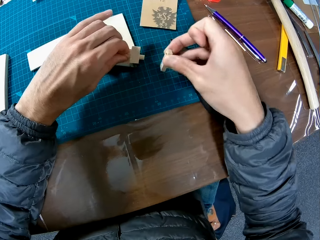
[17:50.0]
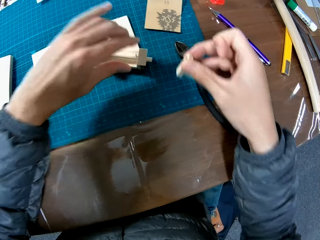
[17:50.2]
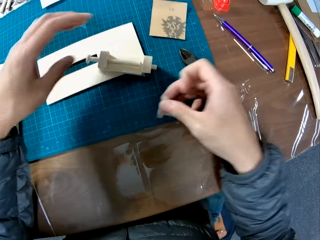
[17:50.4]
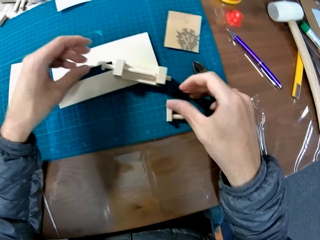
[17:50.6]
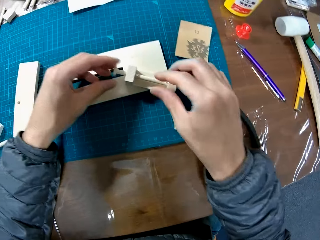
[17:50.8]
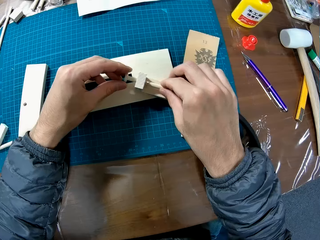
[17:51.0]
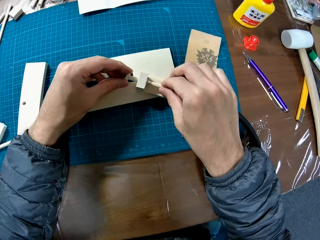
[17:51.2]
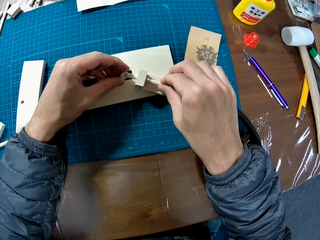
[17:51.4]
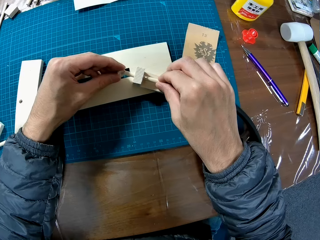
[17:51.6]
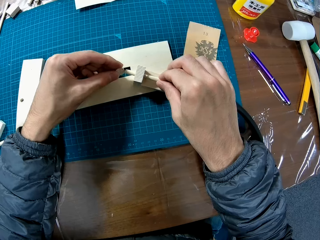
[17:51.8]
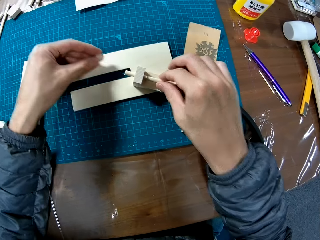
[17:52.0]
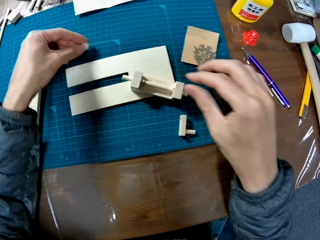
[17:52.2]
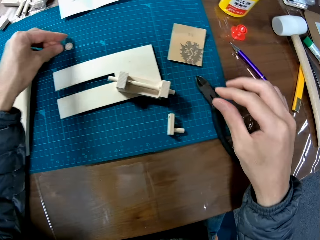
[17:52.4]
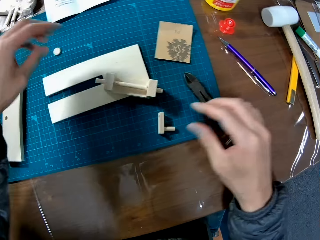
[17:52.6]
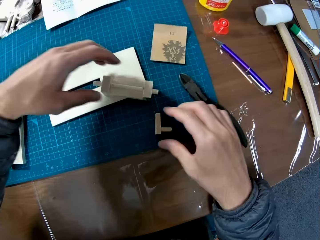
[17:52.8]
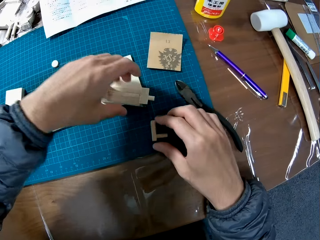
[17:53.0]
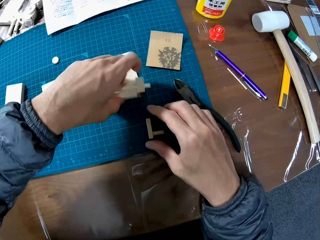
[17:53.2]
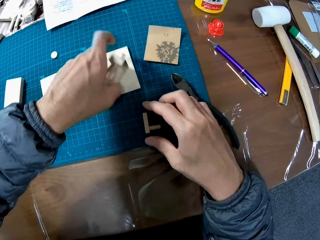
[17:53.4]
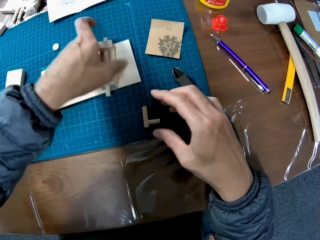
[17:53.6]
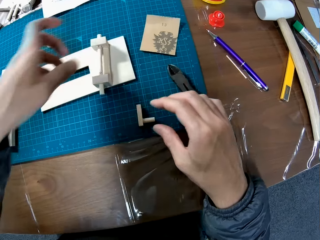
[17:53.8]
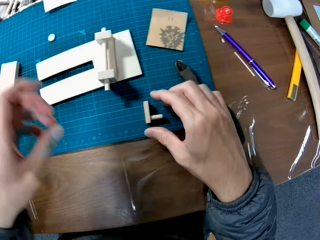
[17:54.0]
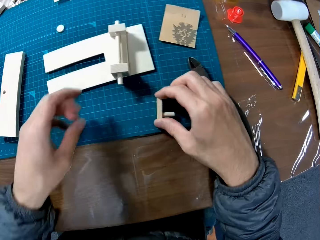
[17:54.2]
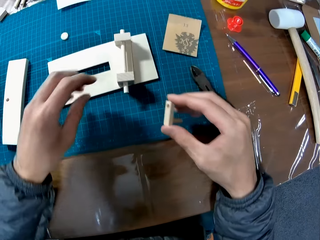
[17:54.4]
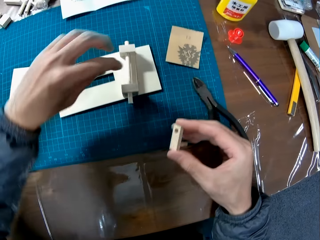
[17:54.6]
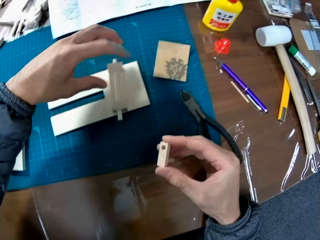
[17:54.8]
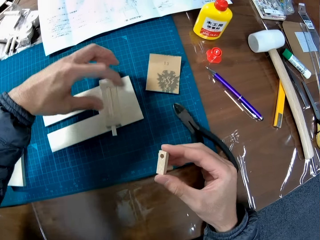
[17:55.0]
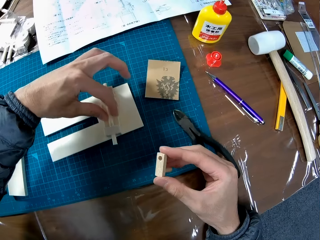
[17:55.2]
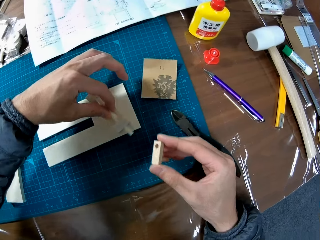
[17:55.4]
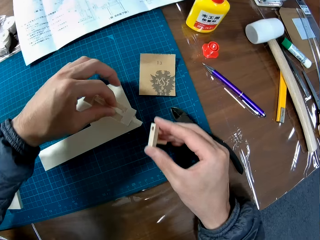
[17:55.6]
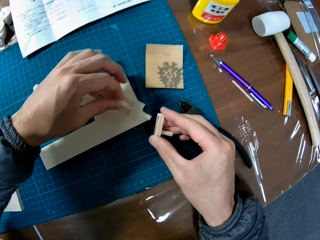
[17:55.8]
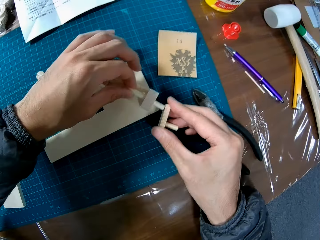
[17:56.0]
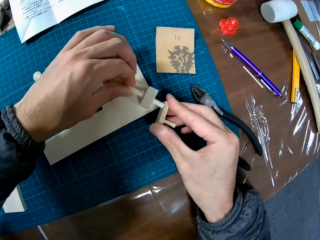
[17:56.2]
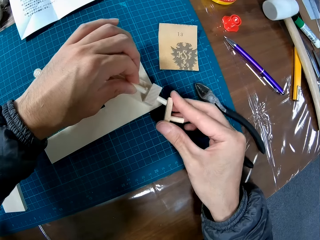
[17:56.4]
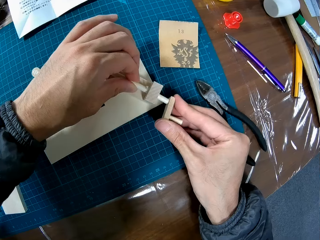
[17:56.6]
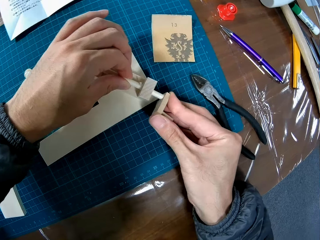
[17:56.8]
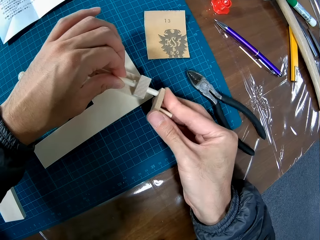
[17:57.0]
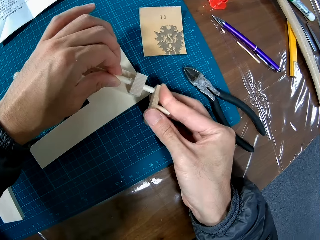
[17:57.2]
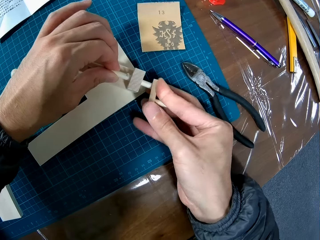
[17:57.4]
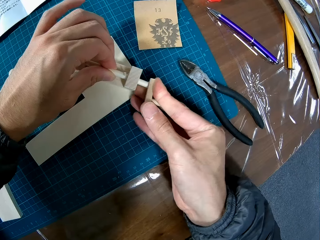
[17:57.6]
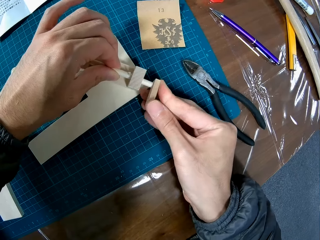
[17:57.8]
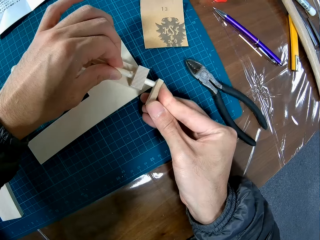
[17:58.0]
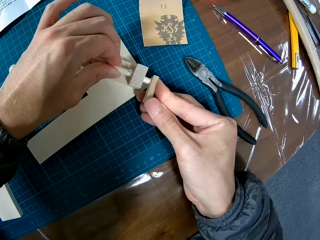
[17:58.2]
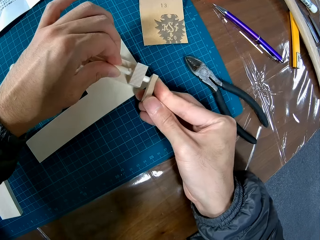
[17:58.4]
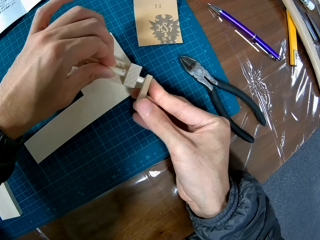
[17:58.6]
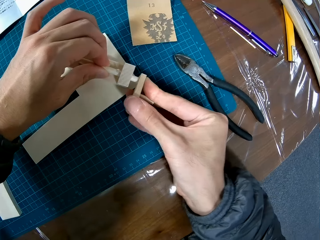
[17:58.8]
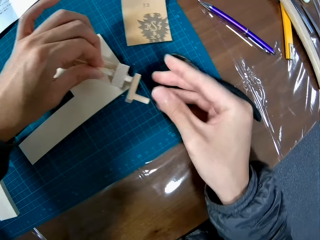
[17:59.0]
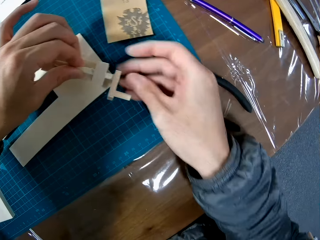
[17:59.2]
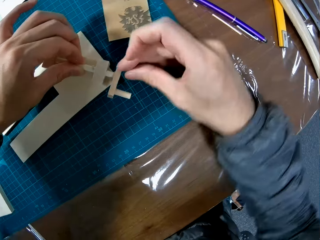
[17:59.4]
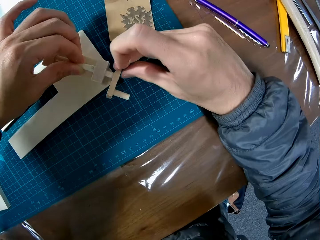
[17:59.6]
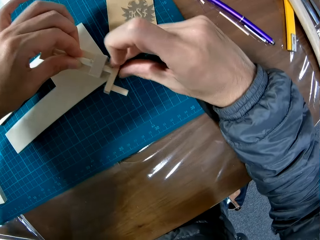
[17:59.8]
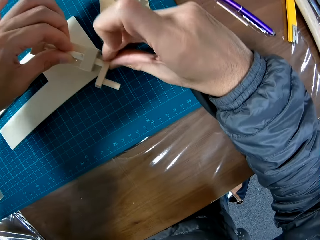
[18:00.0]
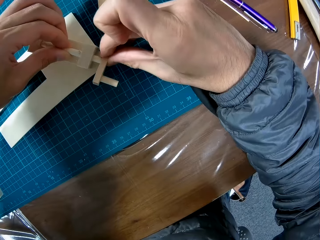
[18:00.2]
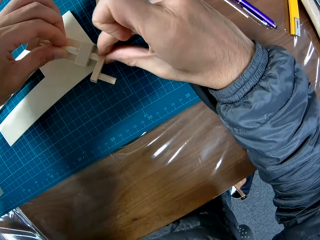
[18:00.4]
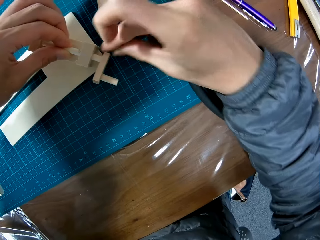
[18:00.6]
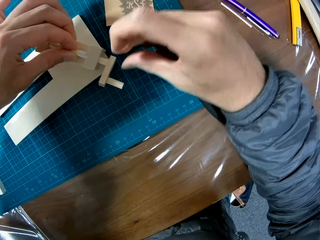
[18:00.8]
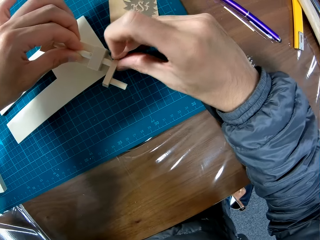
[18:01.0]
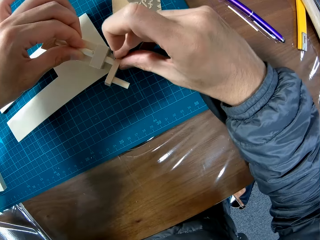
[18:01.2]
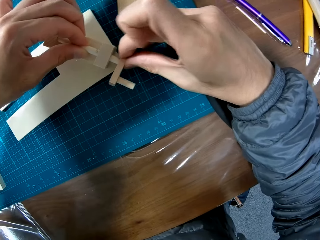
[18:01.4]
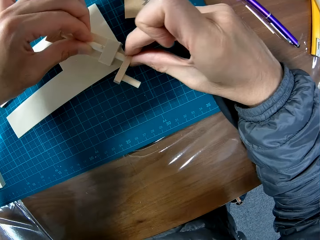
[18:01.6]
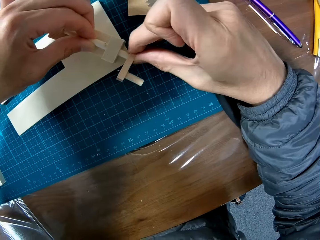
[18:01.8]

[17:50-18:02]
The camera wearer puts down craft material. They remove the craft material. They put down the craft material. They pick up the craft material. They put down the craft material. They pick up the craft material. They pick up the craft material again. They attach the wood pieces back.

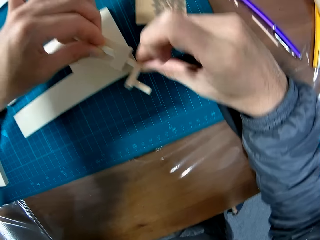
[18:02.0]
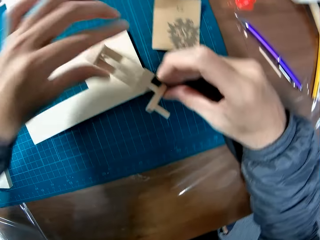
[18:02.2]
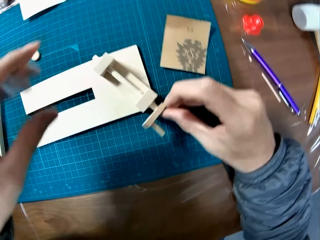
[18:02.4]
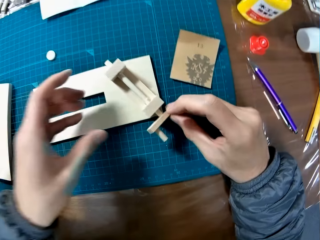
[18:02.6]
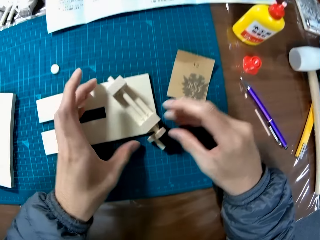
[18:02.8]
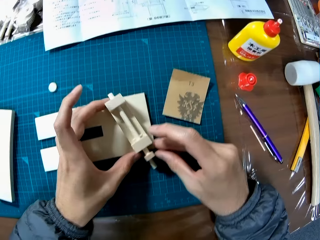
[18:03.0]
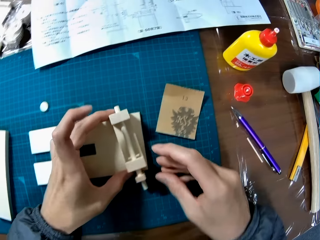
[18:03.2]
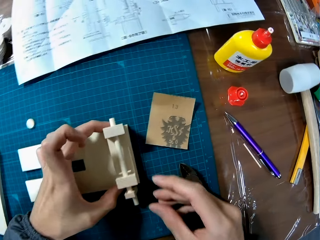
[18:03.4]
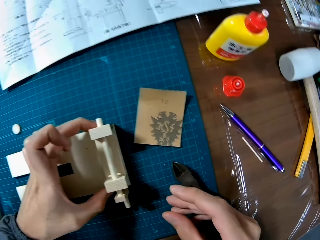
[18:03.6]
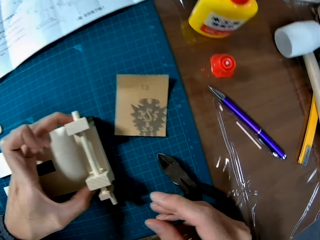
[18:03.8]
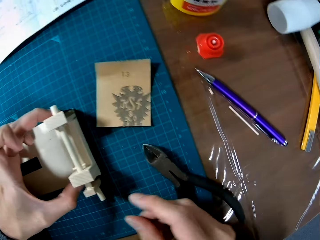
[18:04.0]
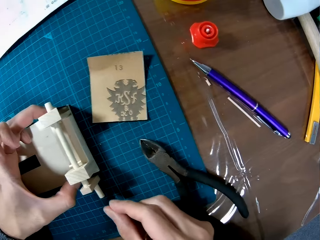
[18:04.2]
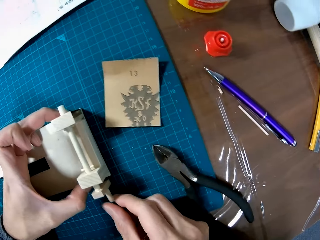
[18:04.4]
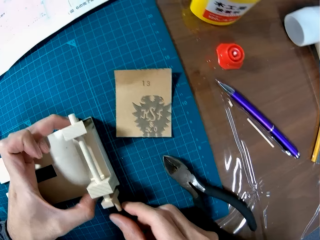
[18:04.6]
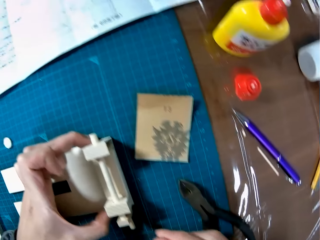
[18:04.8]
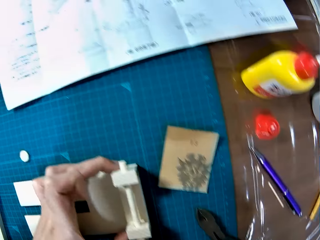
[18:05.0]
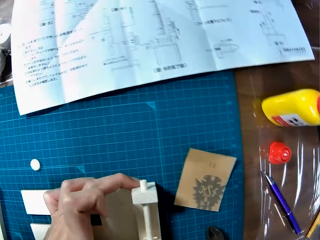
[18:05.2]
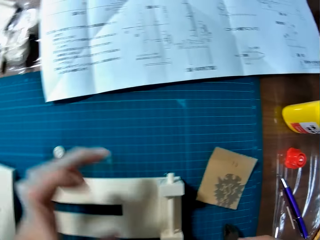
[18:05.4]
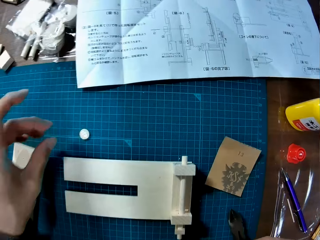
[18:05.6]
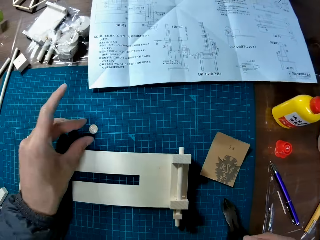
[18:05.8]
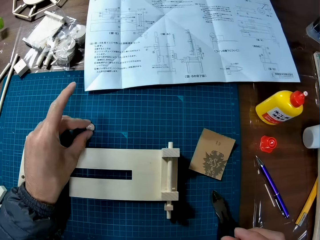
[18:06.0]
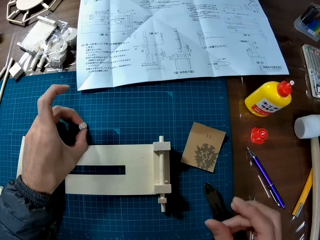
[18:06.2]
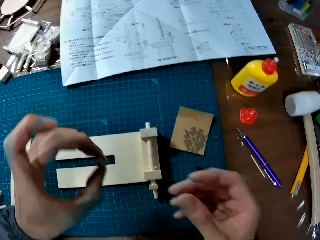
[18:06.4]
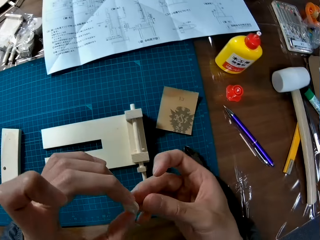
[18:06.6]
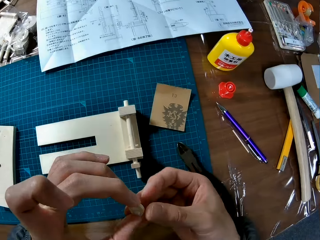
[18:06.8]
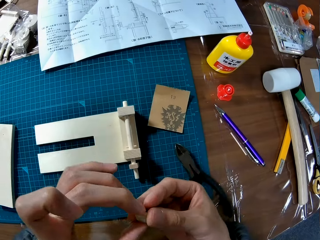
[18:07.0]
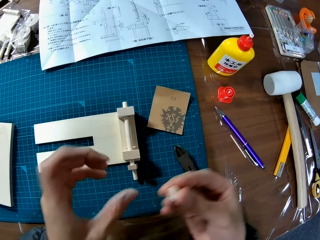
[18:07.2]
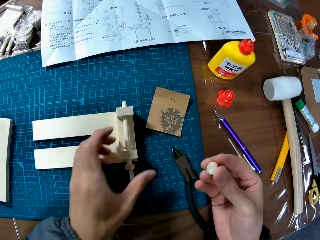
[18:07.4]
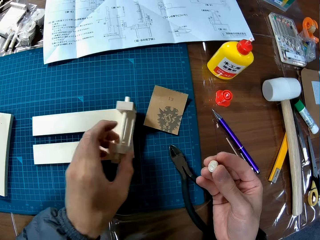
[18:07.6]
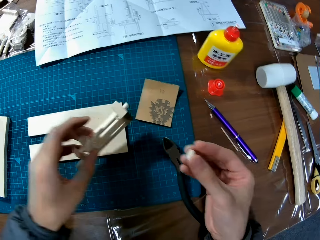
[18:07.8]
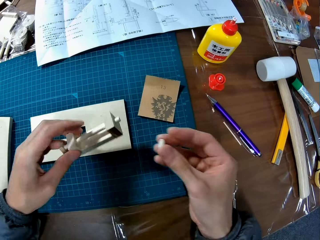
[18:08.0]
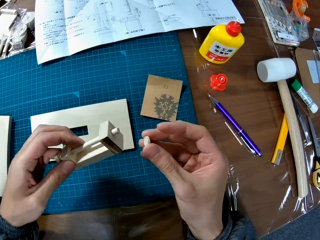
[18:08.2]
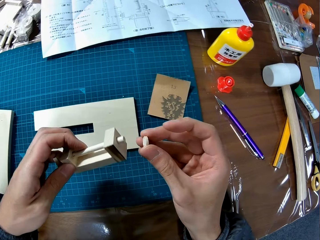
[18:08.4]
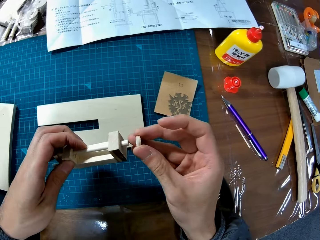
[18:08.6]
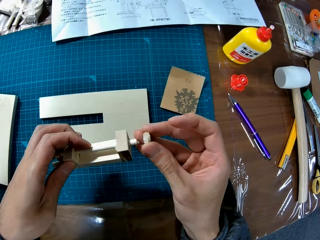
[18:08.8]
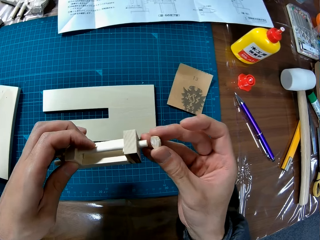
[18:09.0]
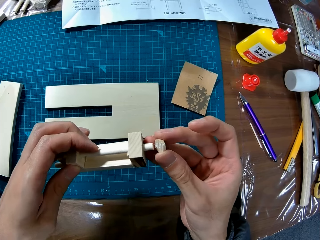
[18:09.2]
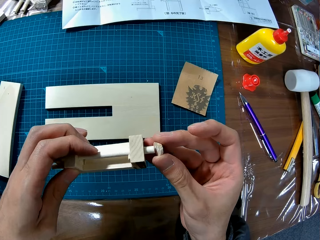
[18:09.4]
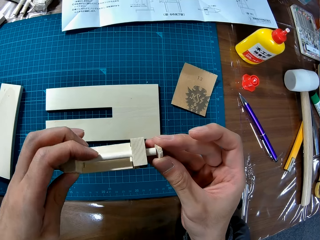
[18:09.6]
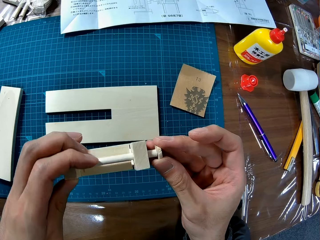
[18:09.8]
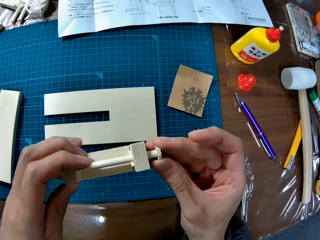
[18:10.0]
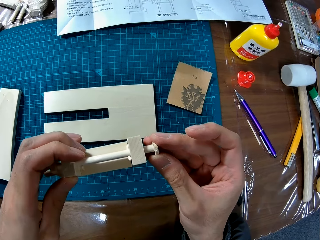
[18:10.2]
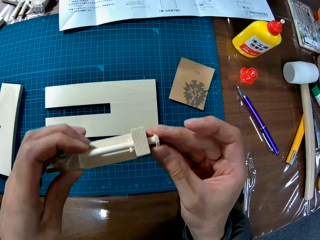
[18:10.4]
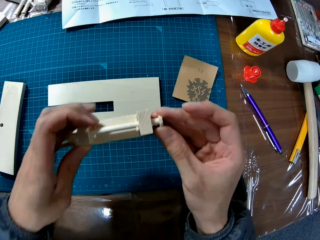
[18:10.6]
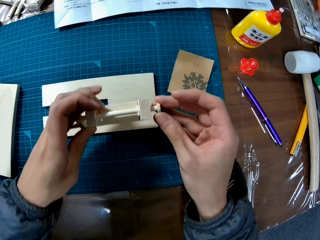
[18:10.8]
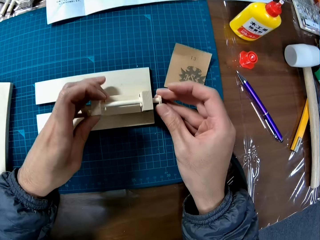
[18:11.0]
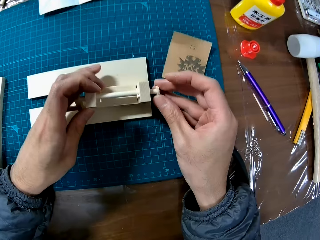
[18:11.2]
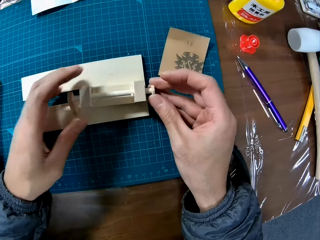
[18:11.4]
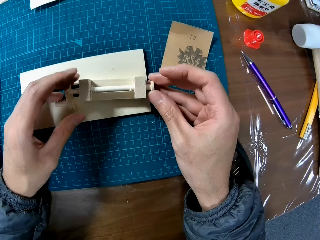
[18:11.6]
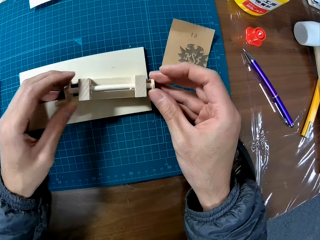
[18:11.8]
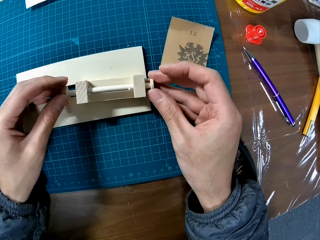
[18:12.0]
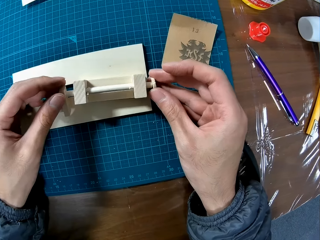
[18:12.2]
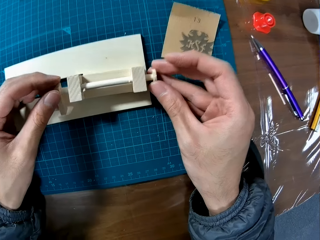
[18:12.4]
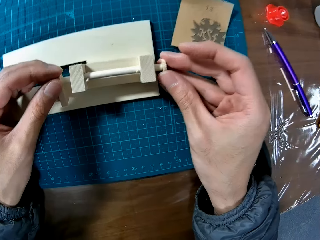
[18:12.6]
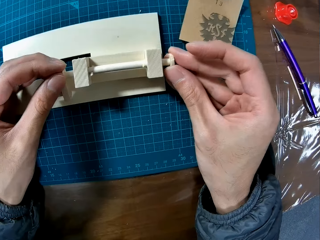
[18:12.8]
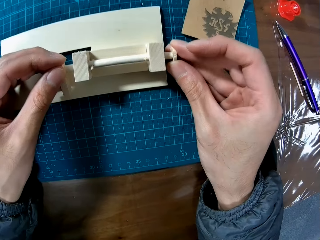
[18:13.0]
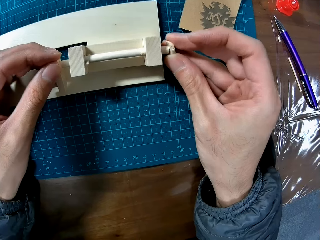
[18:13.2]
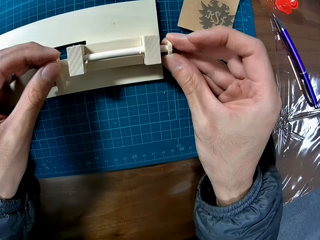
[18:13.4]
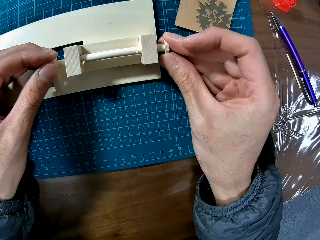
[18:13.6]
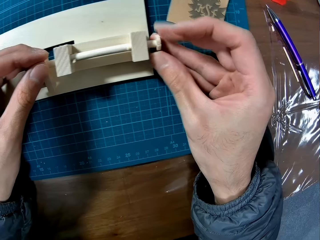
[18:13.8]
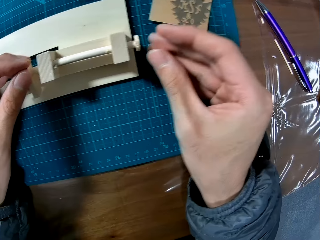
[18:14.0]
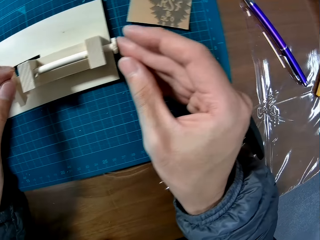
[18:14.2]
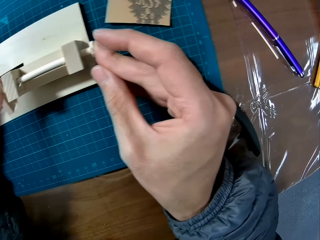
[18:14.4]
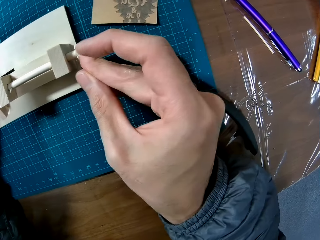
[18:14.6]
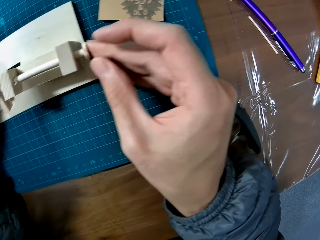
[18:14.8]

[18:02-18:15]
The camera wearer picks up craft material. They pick up the craft material again. They fix the craft material. They put down the craft material. They make craft.
